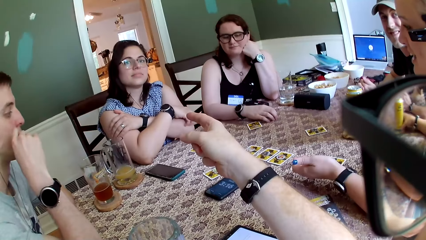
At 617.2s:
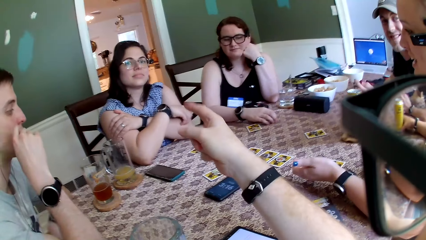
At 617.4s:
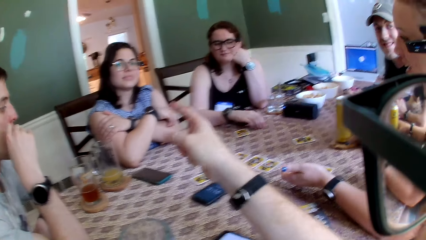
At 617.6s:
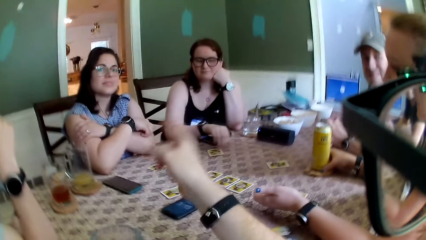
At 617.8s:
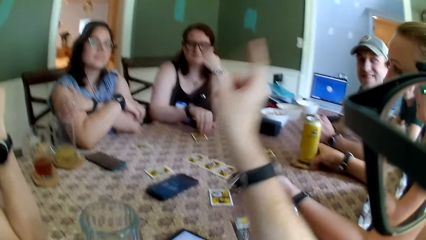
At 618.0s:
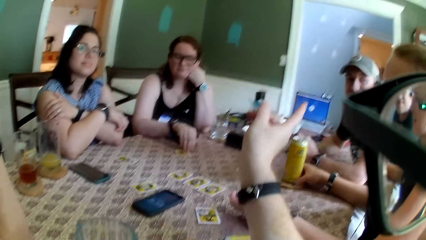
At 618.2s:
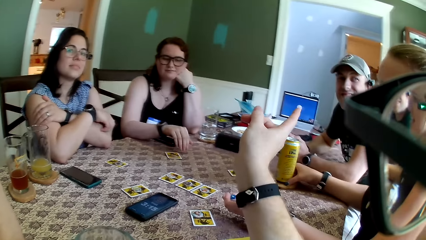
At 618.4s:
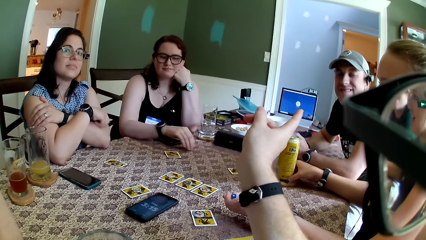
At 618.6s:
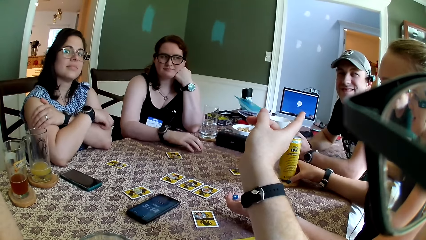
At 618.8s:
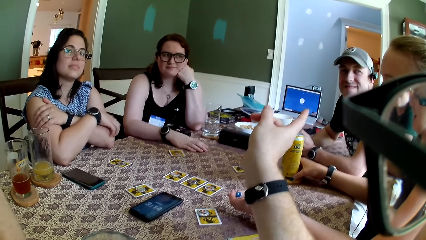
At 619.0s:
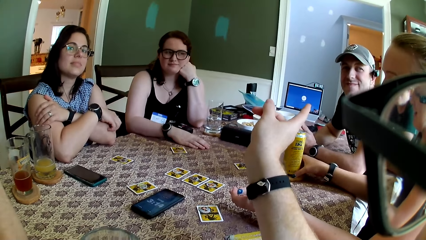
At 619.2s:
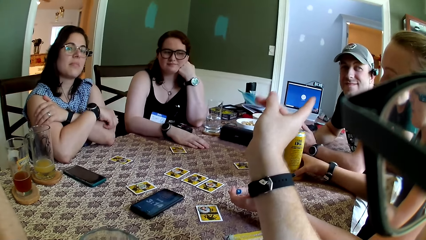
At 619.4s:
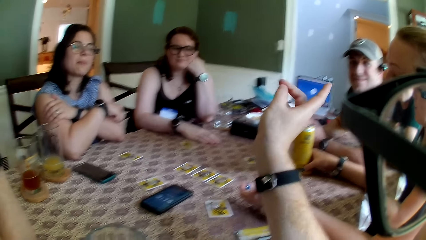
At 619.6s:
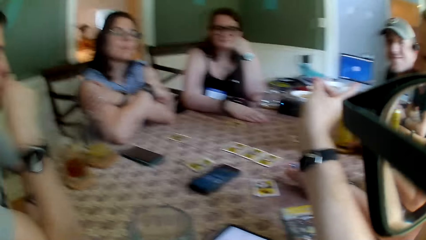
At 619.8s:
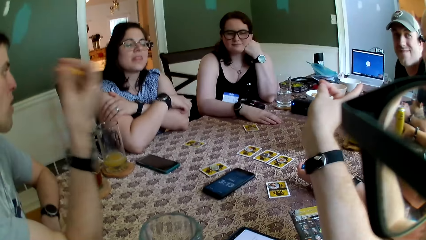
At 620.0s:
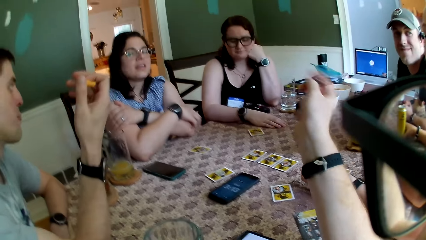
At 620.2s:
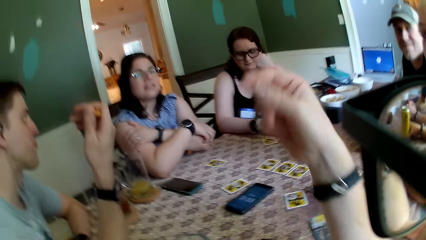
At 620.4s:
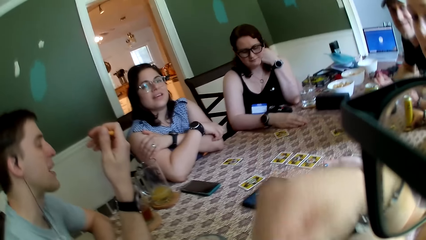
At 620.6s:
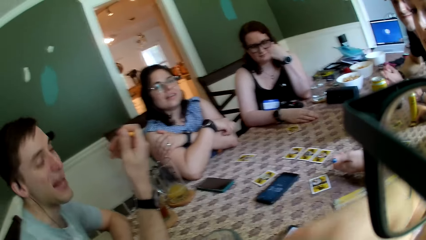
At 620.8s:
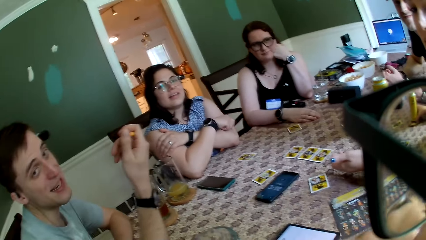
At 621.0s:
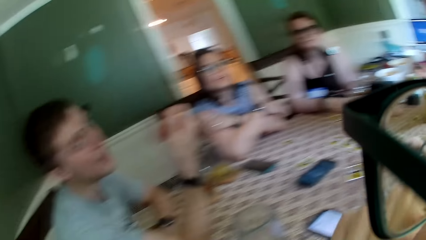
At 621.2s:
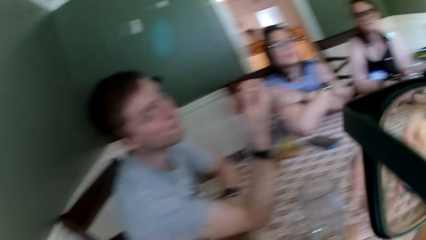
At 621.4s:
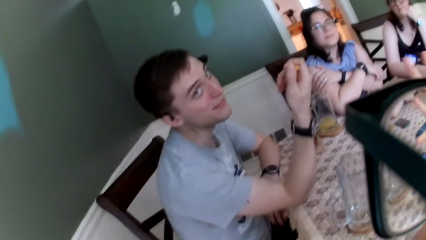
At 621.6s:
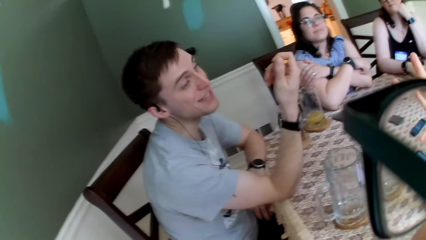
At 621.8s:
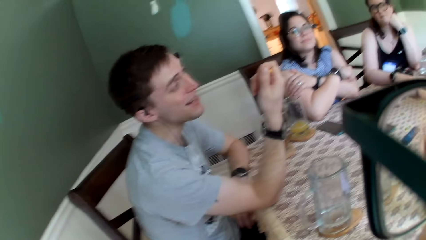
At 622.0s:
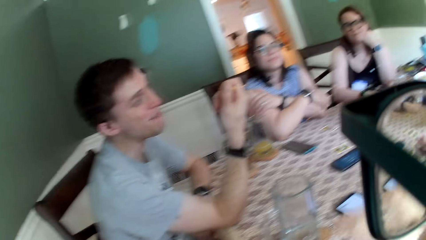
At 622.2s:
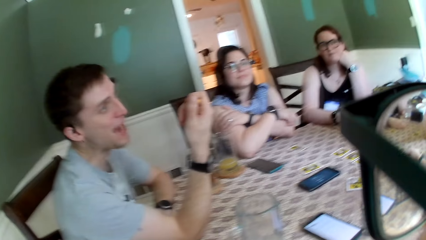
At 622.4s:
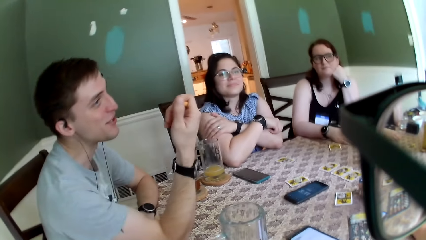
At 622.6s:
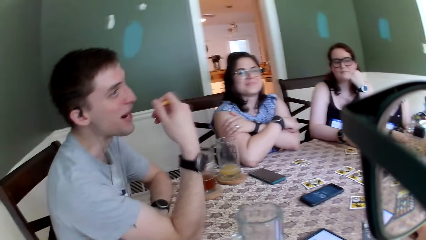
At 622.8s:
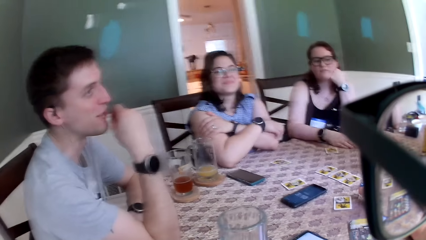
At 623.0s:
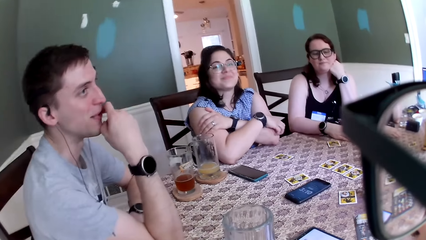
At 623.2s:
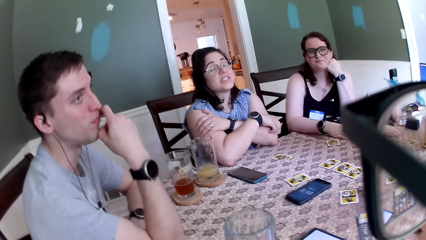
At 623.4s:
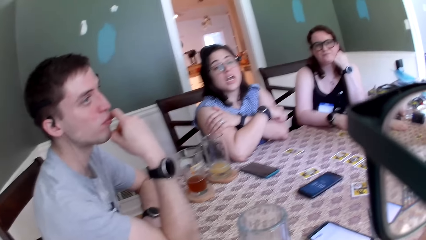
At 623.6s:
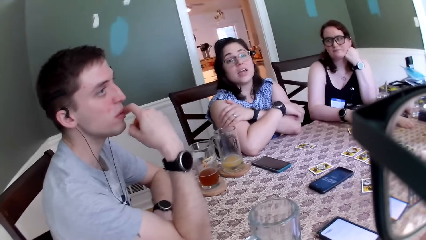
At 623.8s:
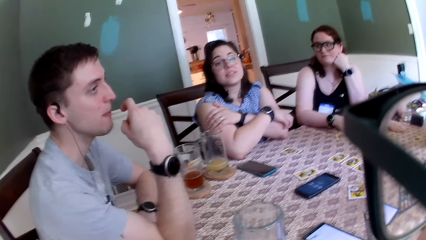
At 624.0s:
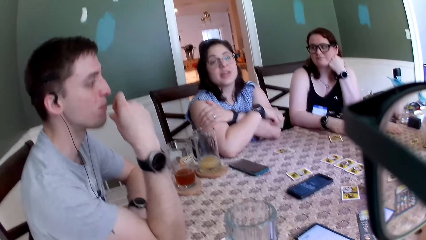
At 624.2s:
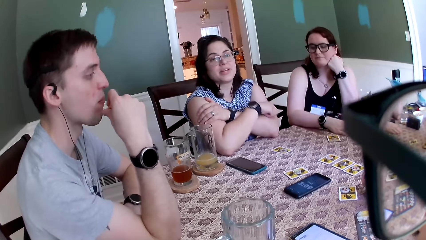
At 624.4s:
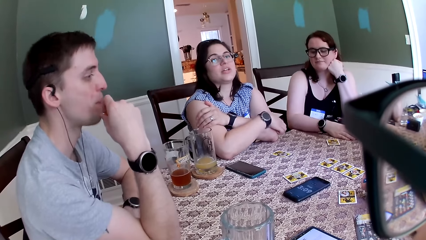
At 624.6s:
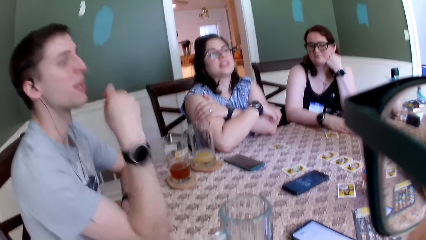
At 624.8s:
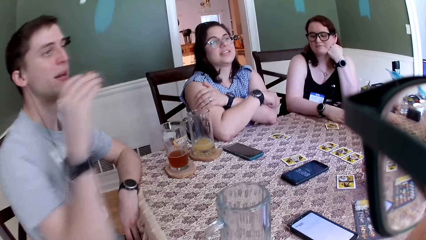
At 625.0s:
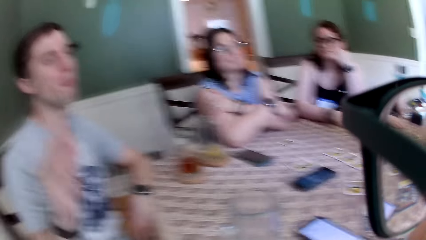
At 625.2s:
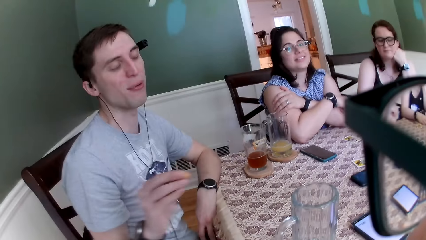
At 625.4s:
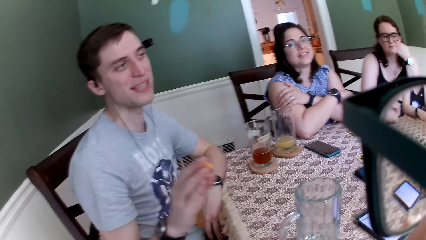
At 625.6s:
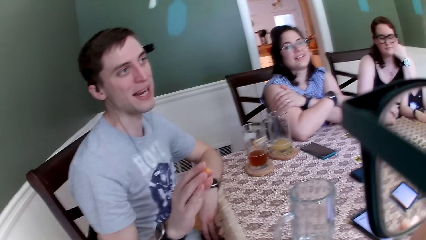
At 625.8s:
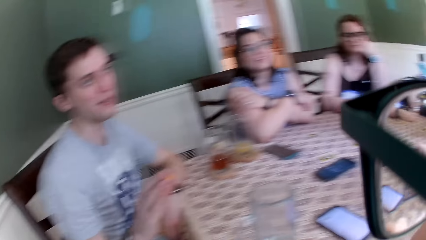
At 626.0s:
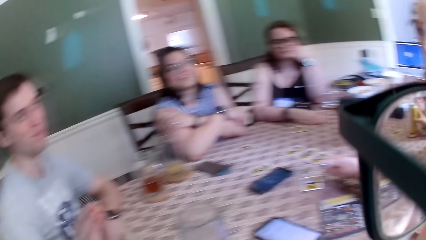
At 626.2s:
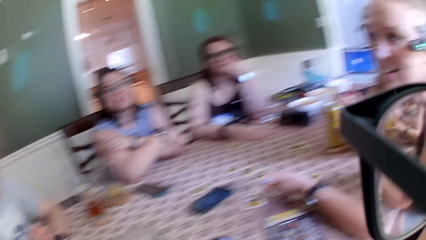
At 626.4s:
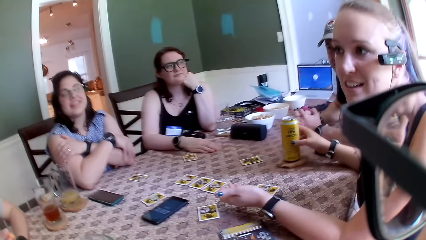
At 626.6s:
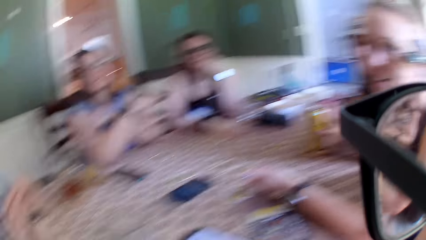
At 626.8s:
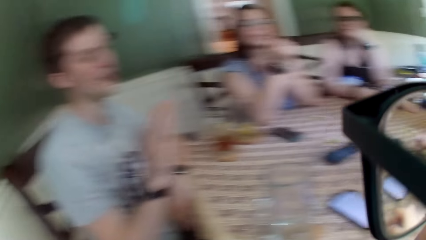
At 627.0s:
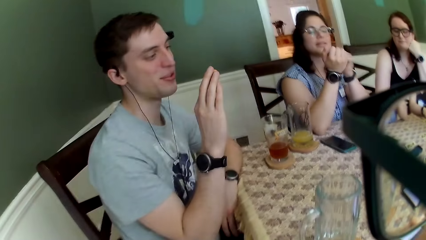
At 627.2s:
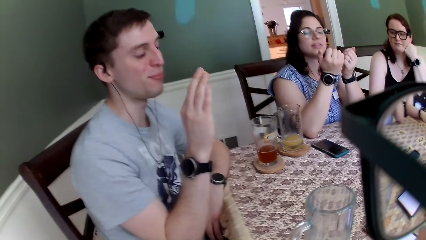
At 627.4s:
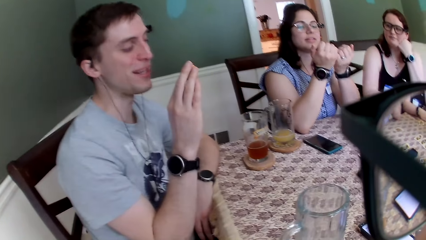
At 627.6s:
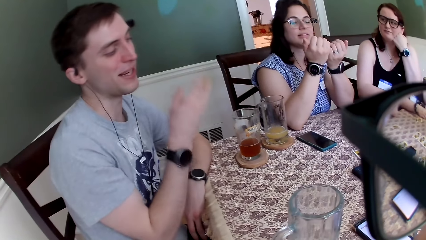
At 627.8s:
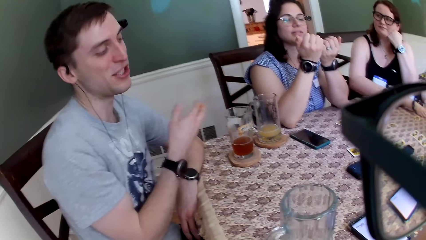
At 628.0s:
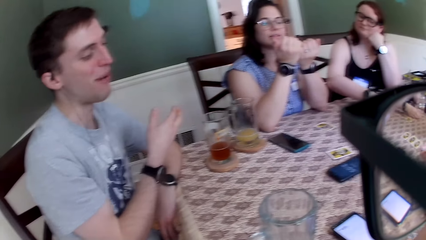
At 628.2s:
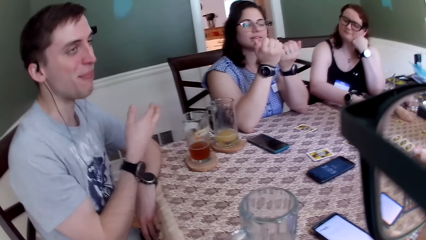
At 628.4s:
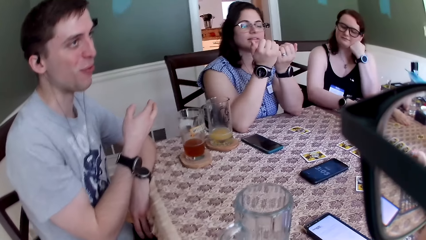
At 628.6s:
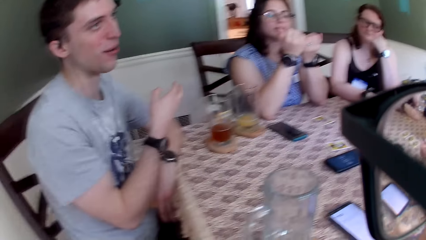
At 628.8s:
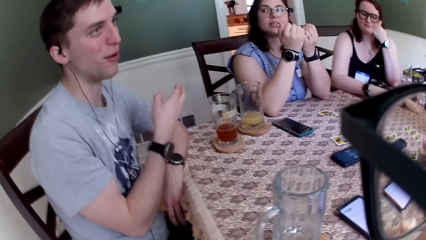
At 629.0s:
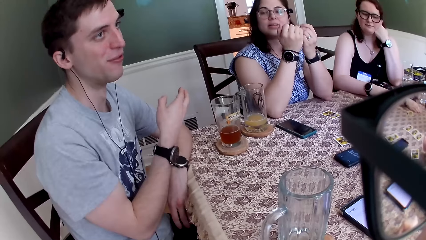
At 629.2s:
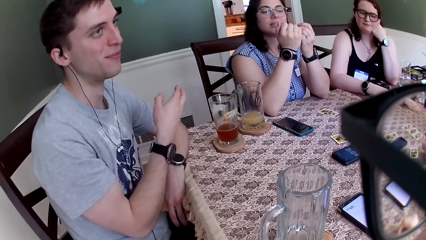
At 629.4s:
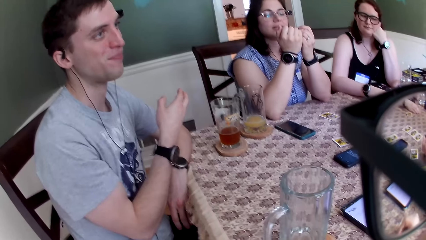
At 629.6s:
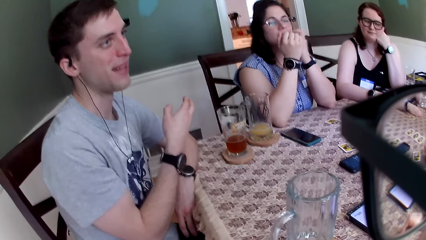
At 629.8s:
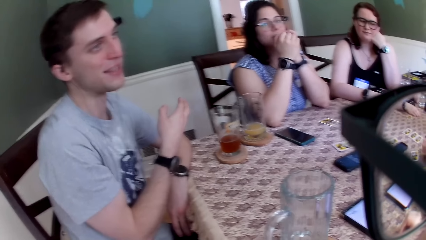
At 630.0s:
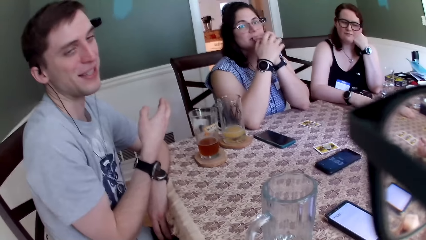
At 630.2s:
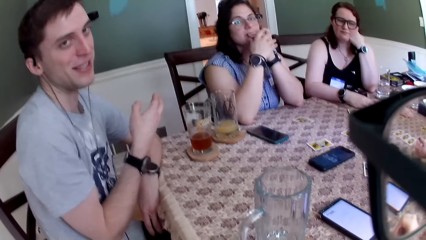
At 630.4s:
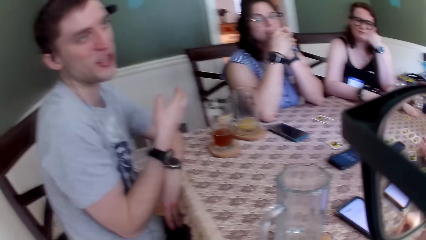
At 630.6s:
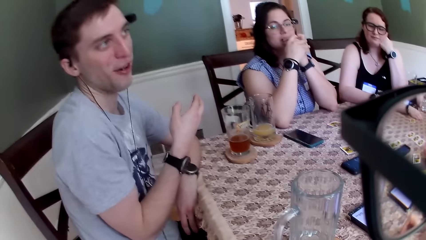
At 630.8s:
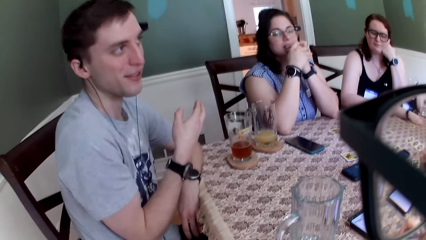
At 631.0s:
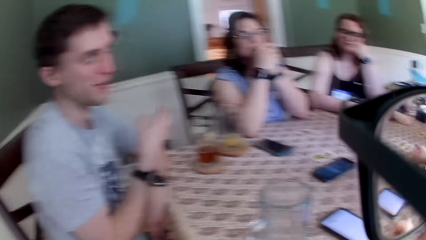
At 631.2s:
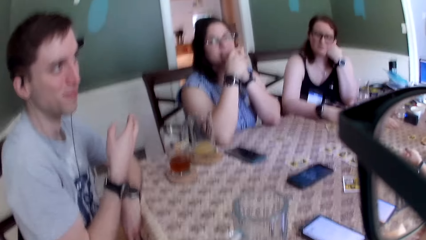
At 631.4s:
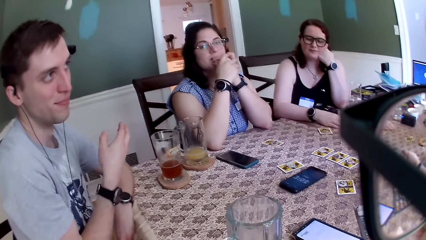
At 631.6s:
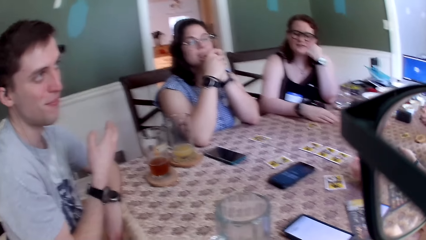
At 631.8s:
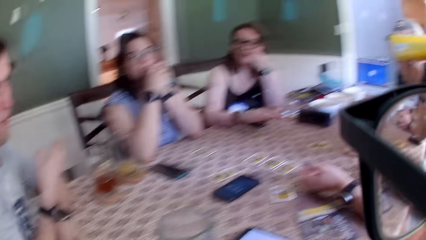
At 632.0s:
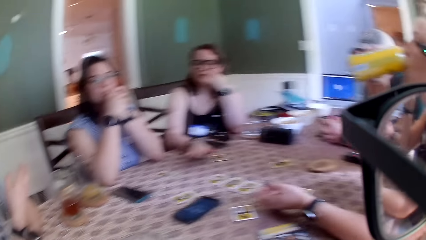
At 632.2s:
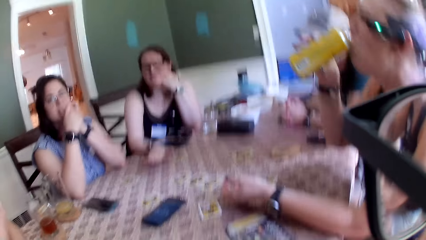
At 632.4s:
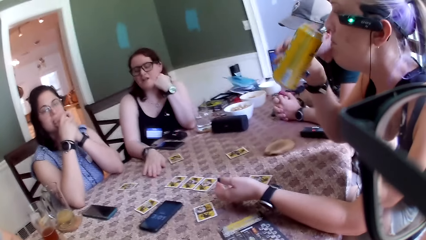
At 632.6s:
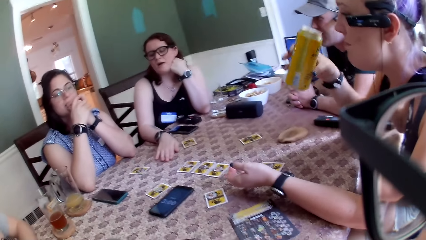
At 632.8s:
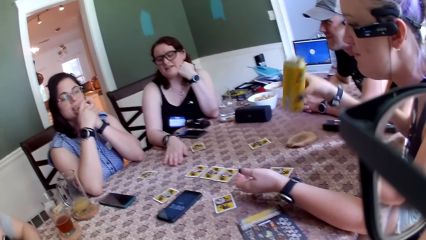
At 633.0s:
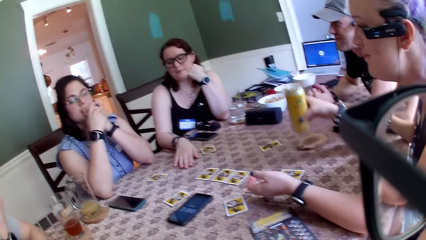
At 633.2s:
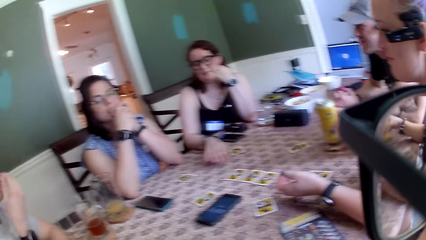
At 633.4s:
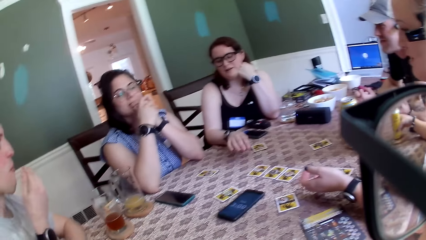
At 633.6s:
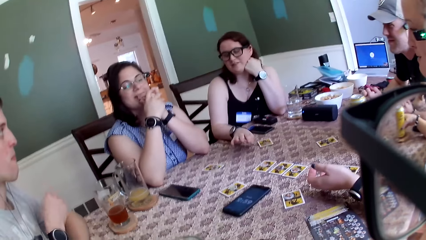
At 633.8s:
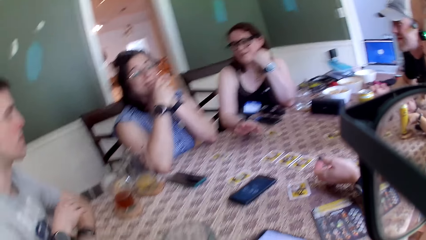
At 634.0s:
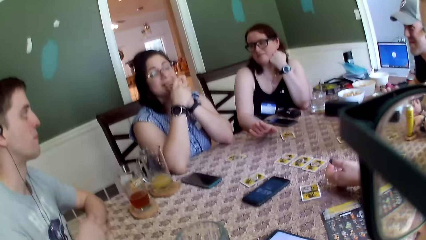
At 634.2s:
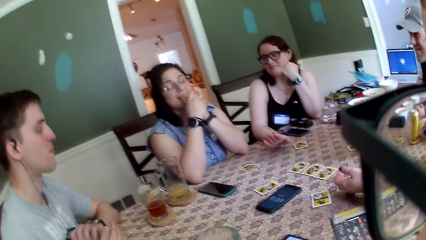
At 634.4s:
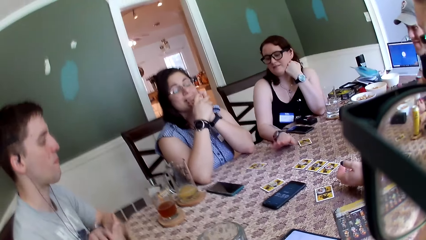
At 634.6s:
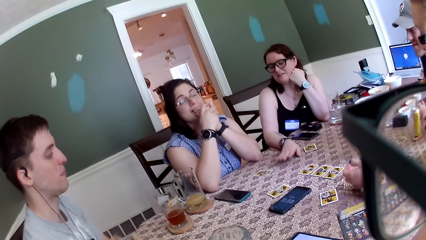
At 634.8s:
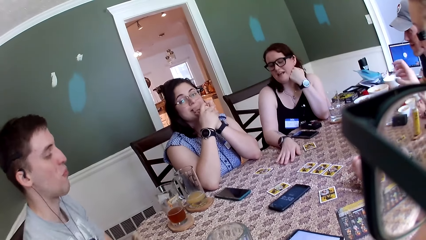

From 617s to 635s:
The camera wearer points his right hand to a man. A woman converses with the camera wearer and other people. Another man gesticulates with his right hand. The camera wearer gesticulates with his right hand. The other man converses with the camera wearer and other people. The camera wearer lowers his right hand on the table. The other man puts his right hand in his mouth. Another woman converses with the other man. The other man gesticulates with his right hand. A person points out his hand. A third woman gesticulates with her right hand and converses with other people. The first woman drinks from the can in her right hand and puts the can drink on the coaster. The other man puts chips in his mouth with his right hand and lowers his right hand on the table.
